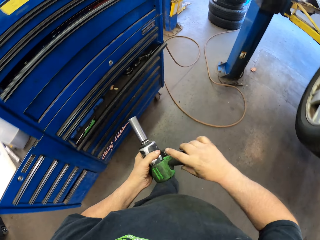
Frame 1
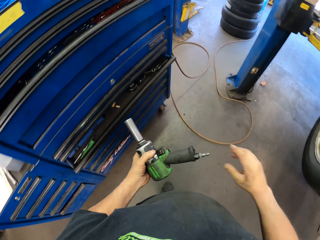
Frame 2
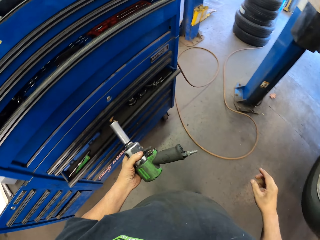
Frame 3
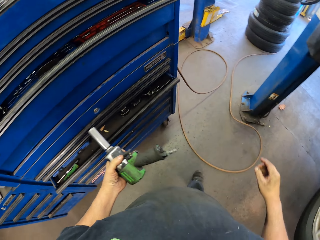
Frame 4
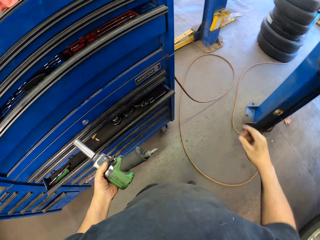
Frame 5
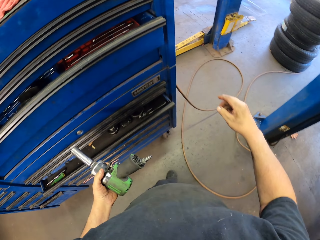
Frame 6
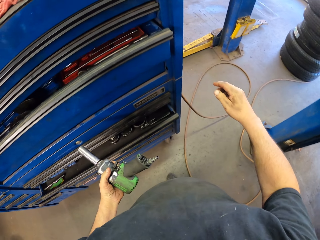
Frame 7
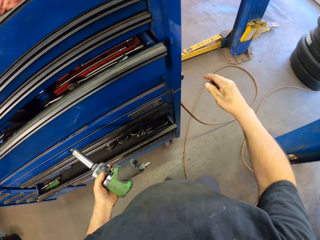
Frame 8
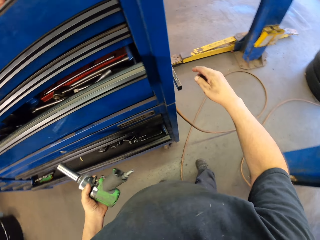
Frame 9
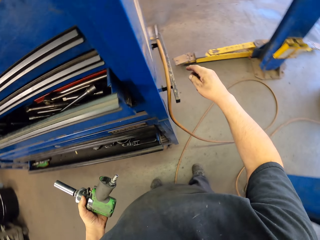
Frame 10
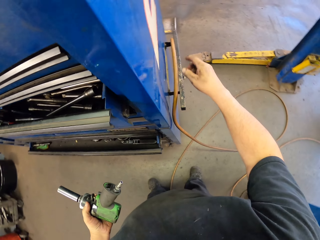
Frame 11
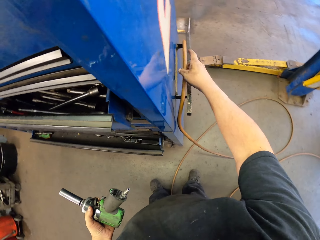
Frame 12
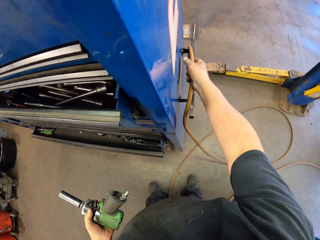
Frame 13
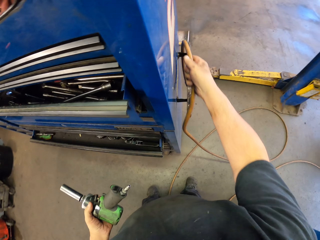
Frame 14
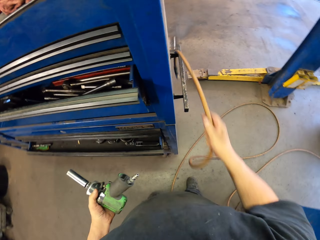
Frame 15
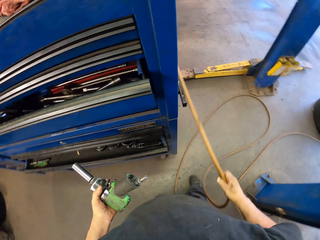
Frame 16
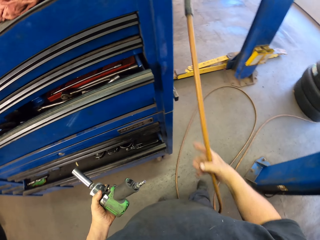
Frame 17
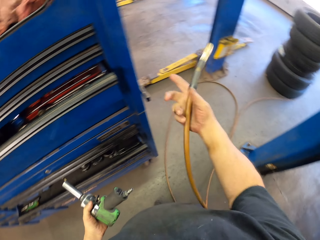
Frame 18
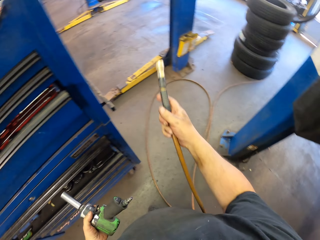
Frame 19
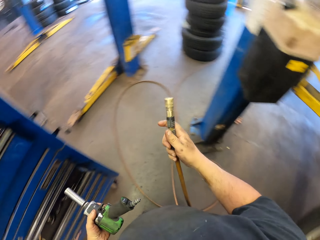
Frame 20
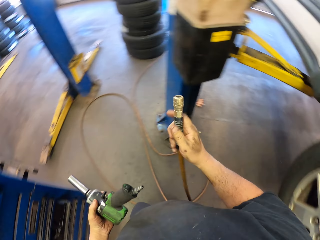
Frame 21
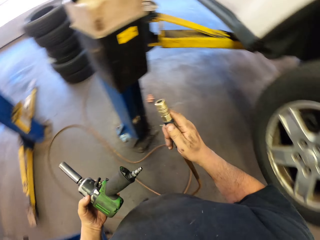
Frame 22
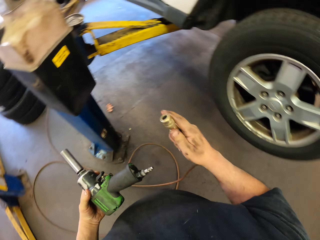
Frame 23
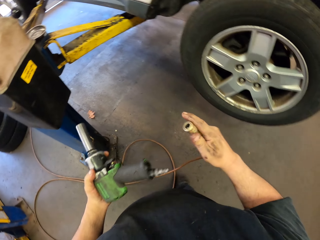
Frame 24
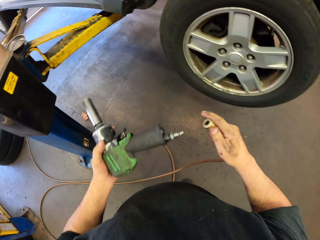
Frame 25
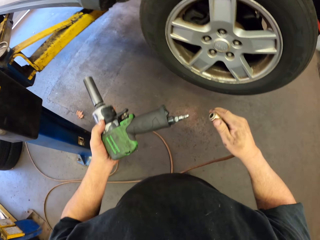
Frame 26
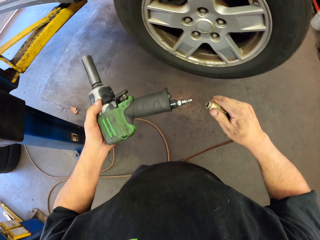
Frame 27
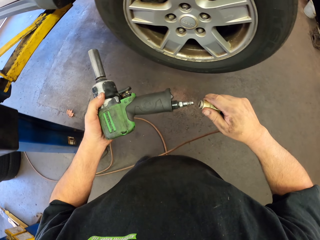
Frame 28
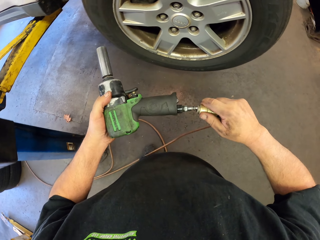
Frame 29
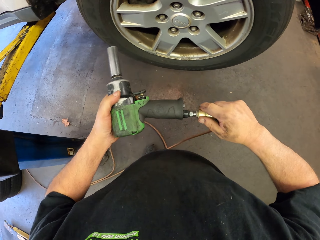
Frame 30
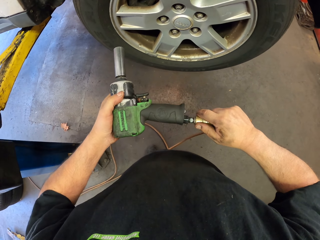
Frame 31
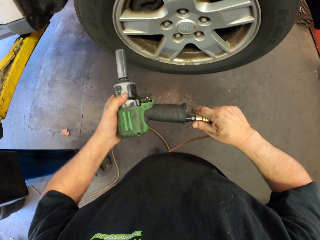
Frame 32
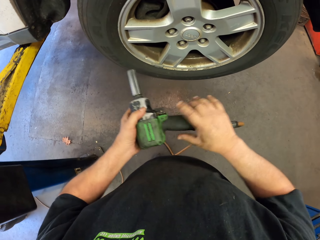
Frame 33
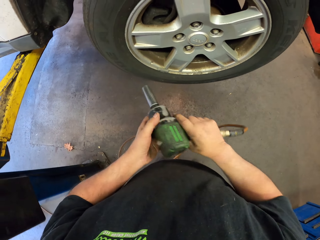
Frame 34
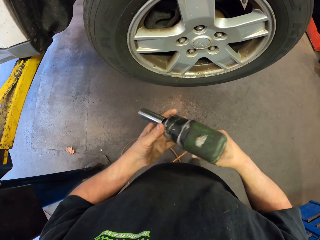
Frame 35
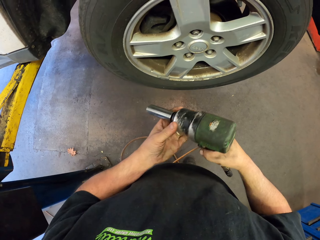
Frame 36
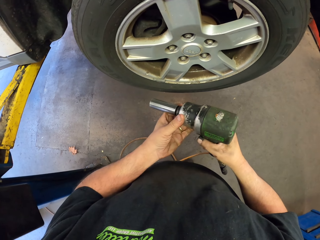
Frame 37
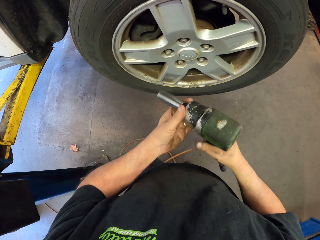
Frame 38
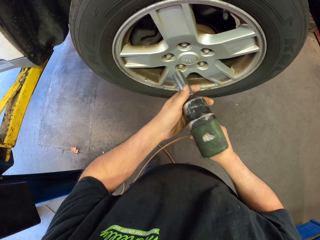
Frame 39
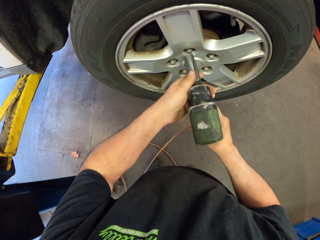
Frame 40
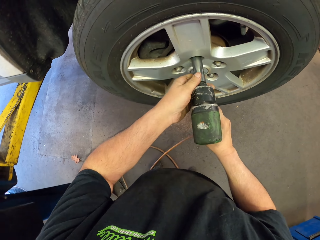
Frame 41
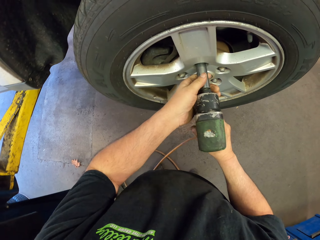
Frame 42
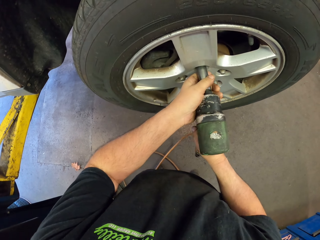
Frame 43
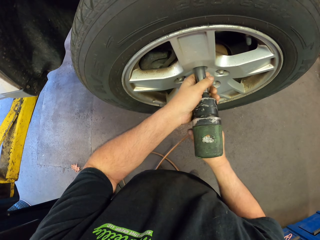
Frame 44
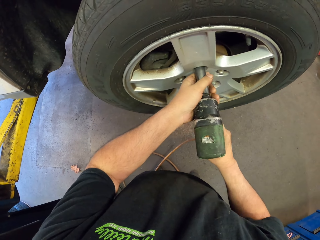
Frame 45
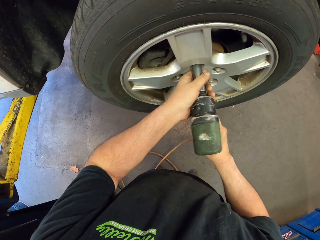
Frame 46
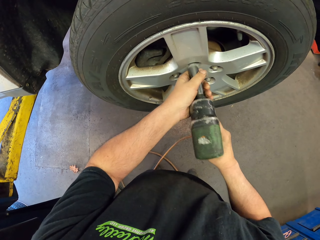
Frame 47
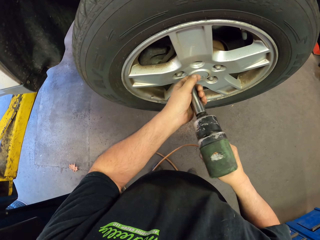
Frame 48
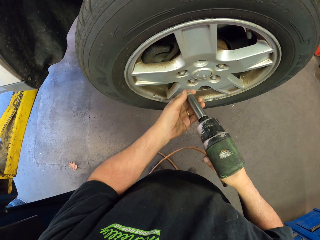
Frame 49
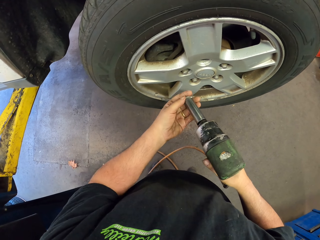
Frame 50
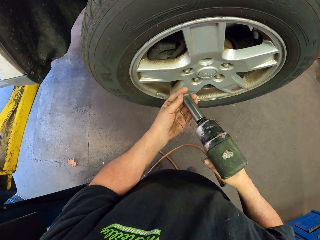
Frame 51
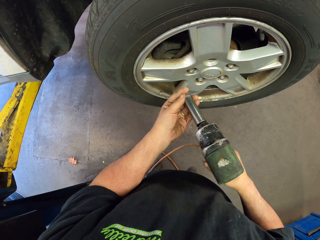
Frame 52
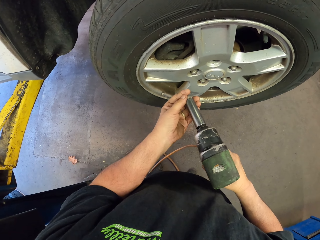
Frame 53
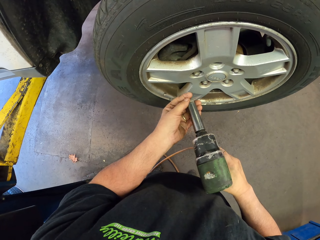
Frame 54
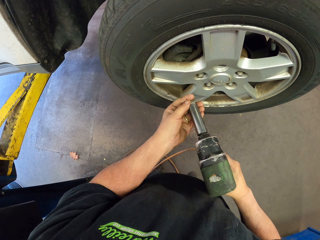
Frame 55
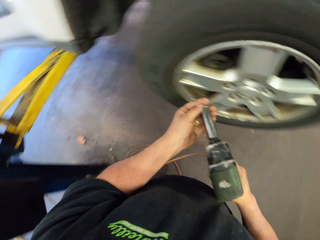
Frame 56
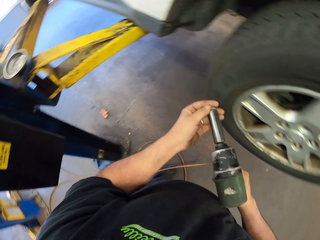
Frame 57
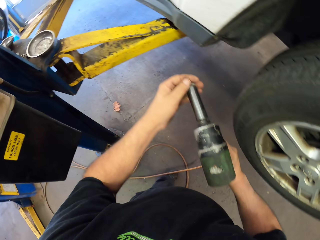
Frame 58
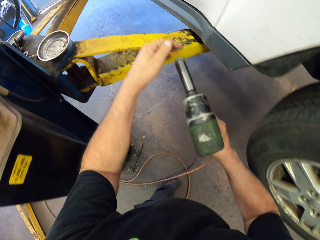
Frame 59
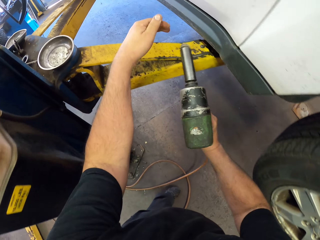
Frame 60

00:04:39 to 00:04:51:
The camera wearer moves the pipe with the right hand. They take the pipe. They fix the pipe on the drilling machine. They fix the car wheel with the drilling machine. They remove the nut from the car tire wheel.

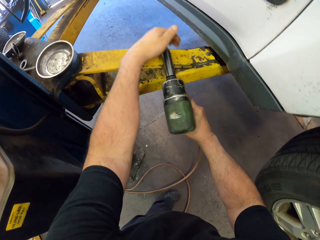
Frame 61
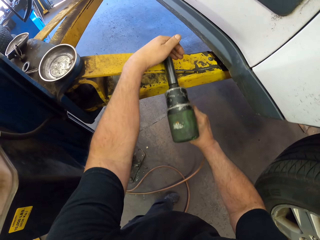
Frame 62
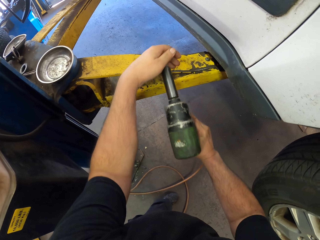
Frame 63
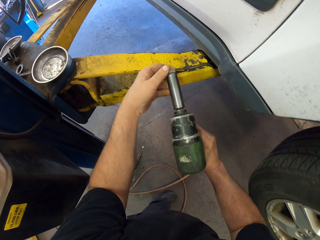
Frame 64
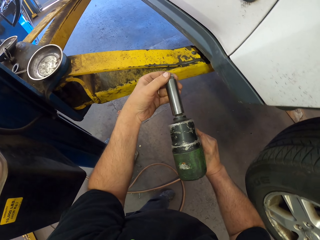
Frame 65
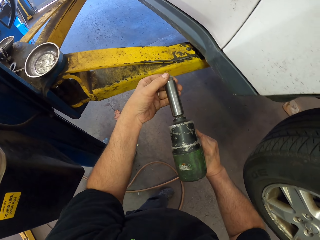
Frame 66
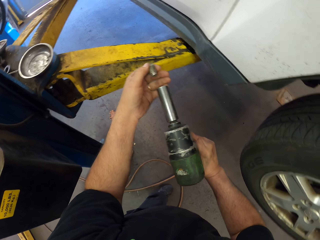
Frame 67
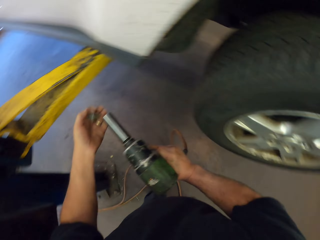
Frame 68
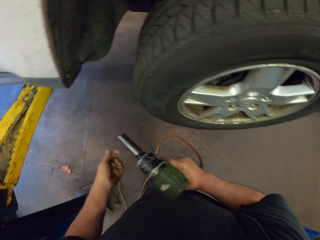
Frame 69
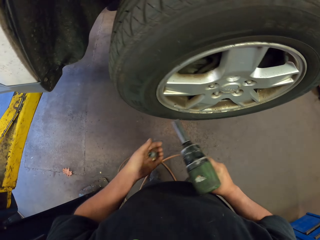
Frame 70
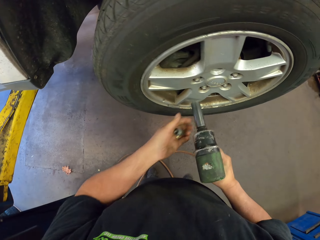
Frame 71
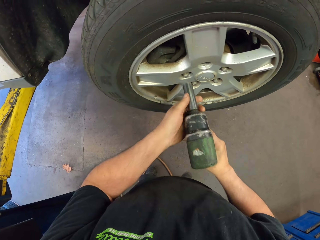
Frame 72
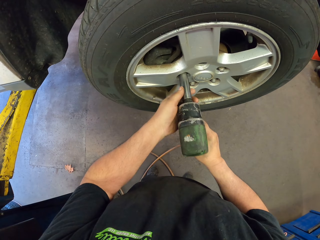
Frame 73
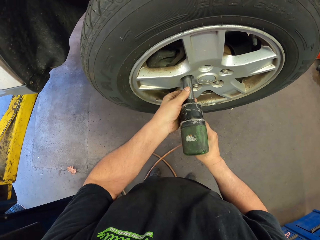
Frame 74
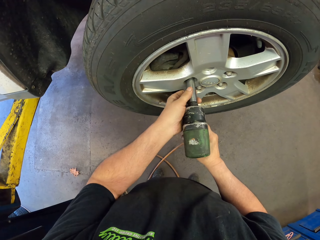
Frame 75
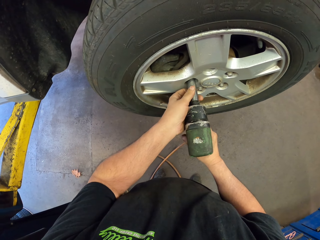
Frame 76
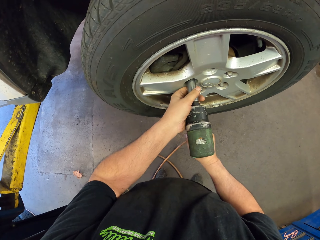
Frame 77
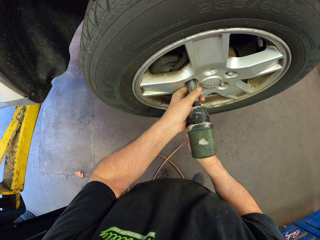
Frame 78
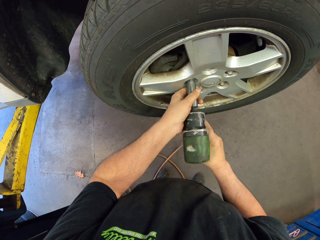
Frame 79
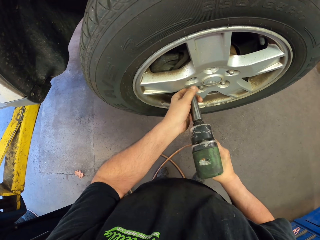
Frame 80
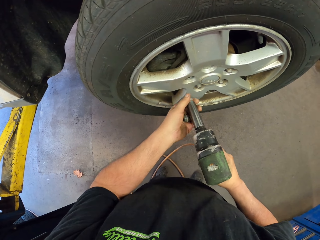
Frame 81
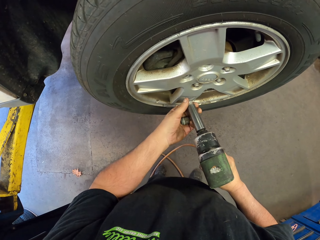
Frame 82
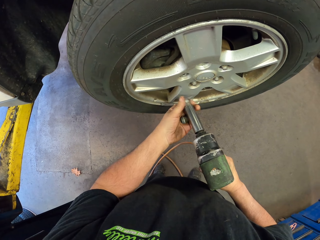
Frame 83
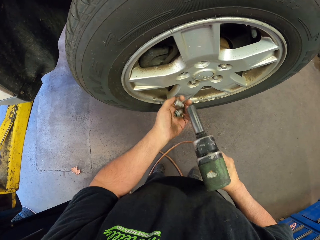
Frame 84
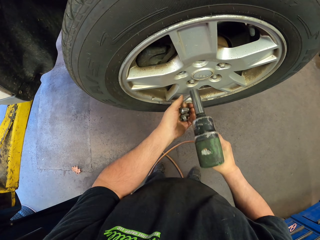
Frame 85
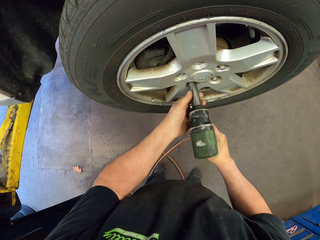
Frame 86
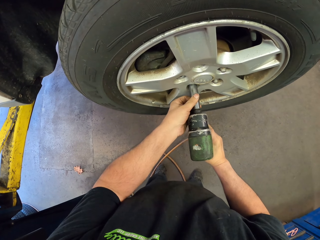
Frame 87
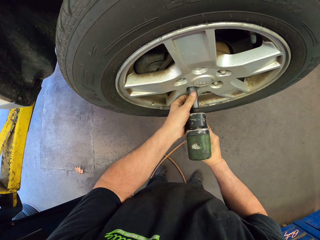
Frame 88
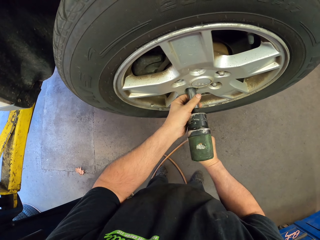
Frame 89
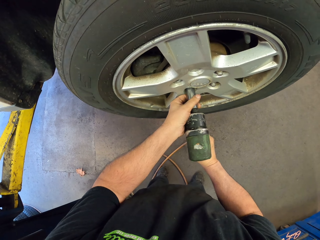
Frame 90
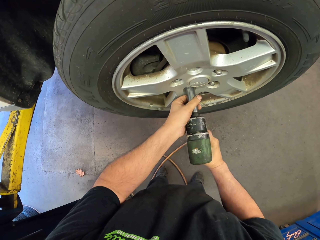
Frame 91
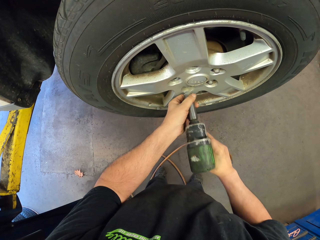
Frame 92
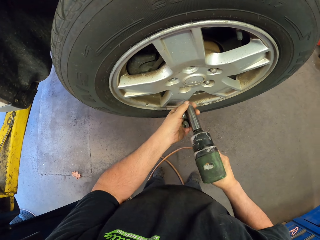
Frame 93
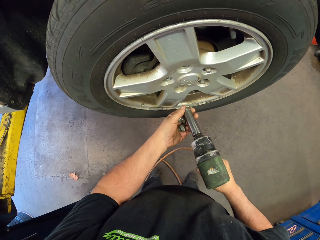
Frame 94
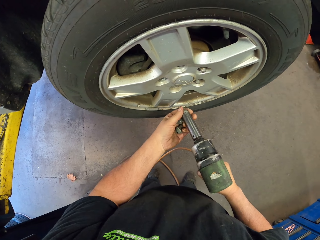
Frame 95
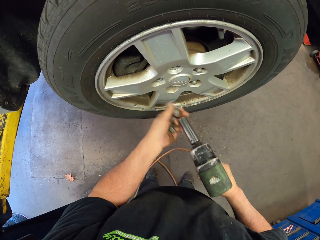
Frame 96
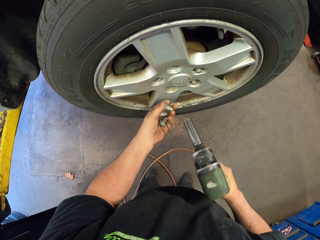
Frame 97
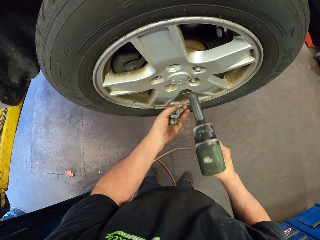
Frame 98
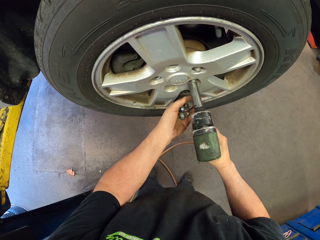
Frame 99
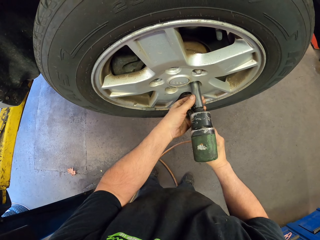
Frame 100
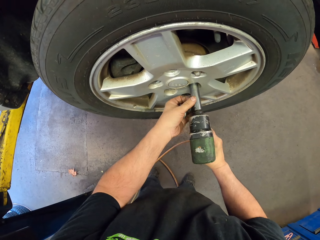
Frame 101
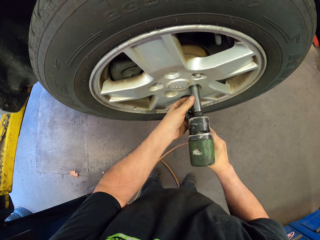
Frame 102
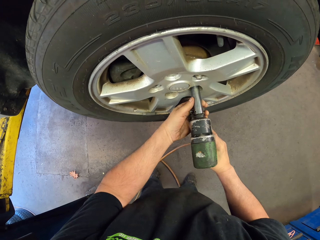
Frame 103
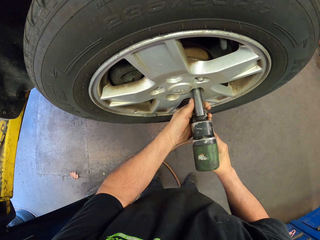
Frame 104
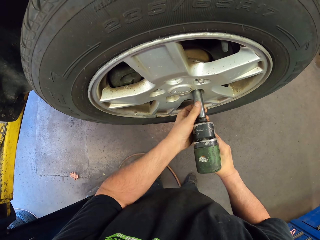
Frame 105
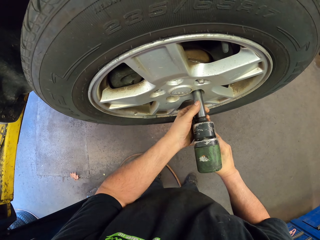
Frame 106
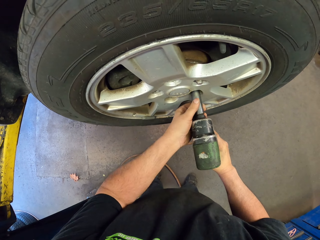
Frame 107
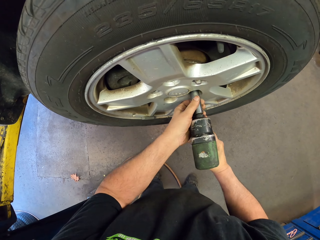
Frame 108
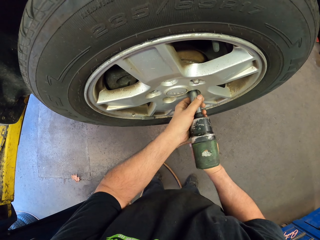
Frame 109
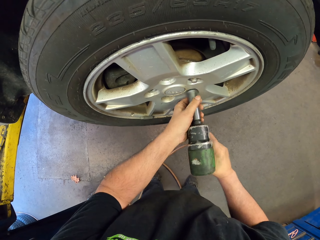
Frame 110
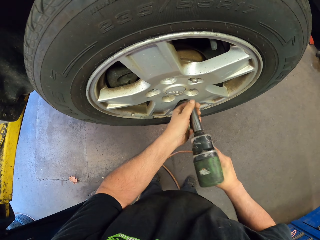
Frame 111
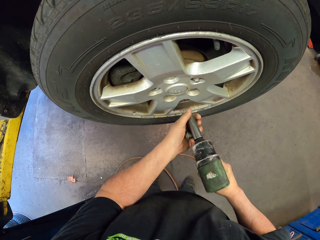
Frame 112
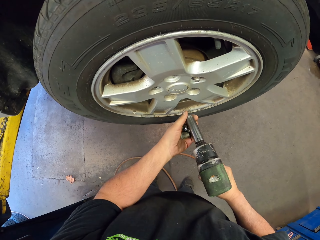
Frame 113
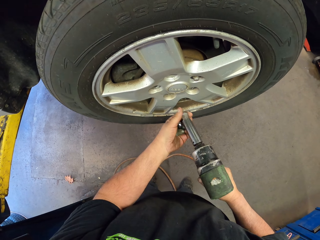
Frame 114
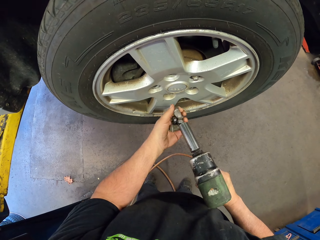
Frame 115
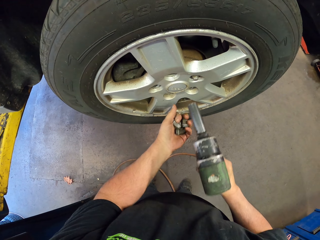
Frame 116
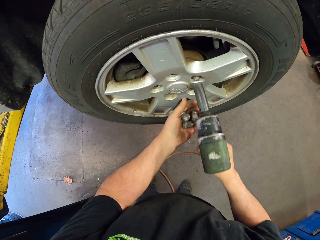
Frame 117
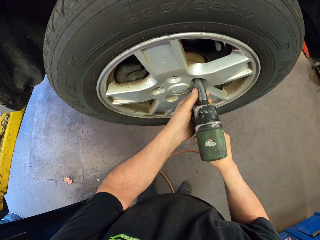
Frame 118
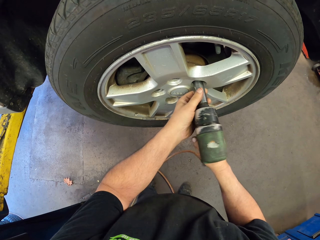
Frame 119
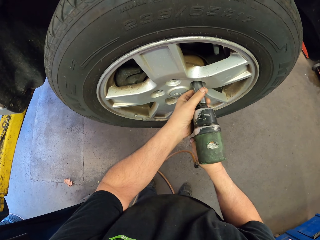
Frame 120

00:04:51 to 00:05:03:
The camera wearer takes the nut. They remove the nut from the car tire wheel.
